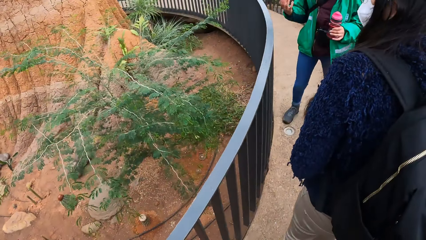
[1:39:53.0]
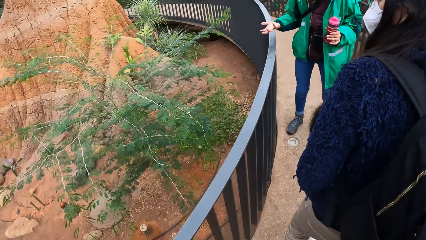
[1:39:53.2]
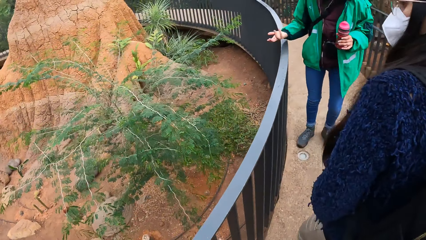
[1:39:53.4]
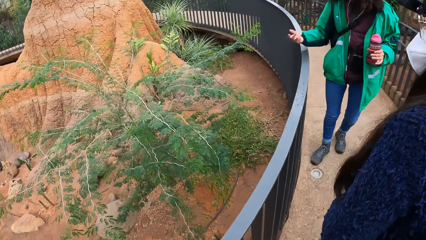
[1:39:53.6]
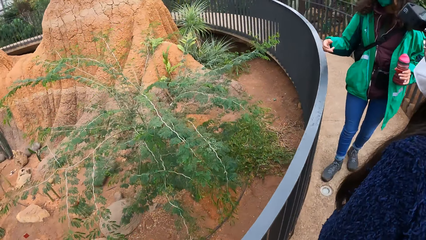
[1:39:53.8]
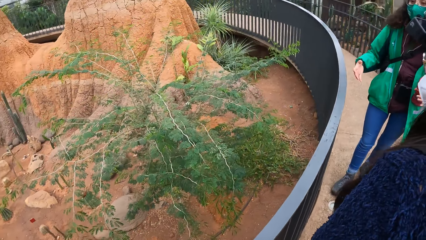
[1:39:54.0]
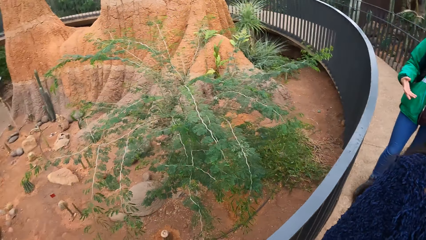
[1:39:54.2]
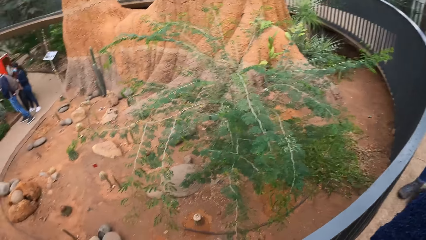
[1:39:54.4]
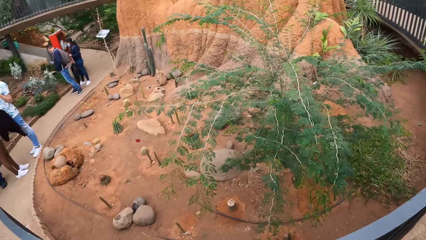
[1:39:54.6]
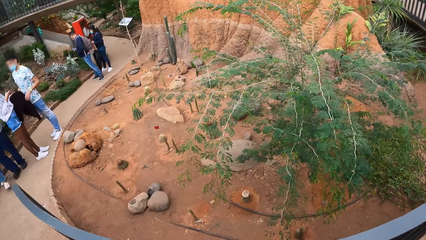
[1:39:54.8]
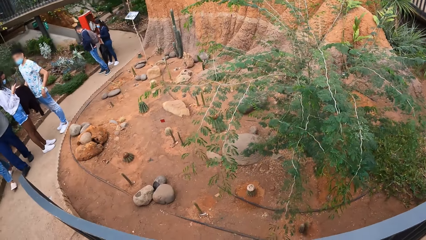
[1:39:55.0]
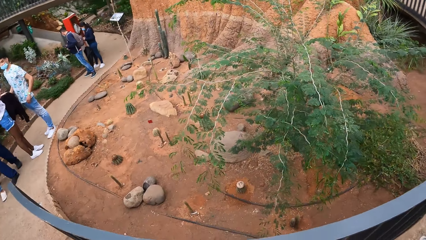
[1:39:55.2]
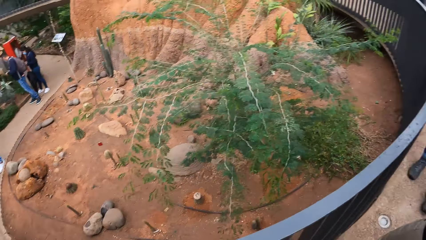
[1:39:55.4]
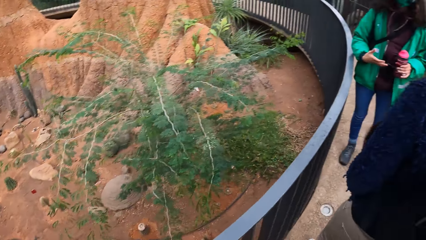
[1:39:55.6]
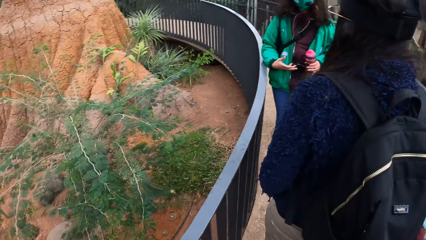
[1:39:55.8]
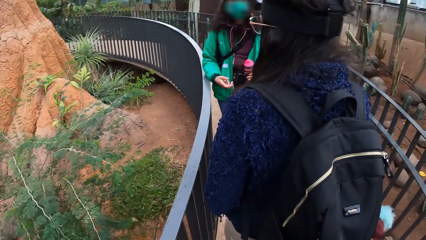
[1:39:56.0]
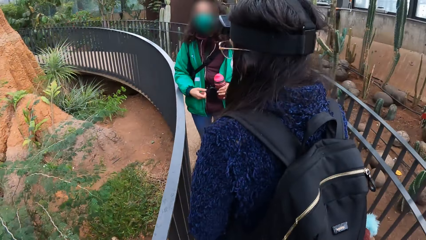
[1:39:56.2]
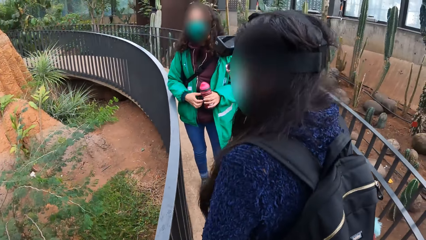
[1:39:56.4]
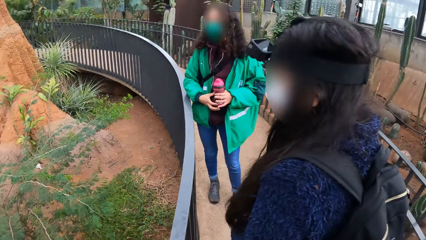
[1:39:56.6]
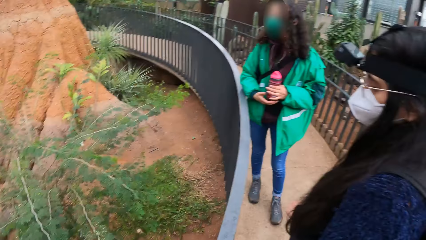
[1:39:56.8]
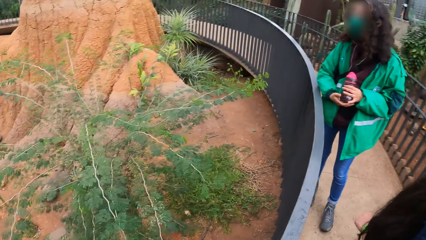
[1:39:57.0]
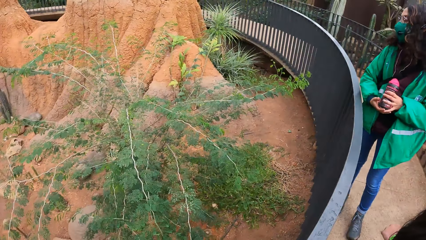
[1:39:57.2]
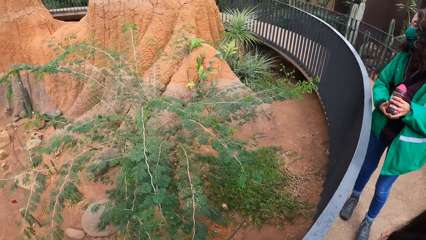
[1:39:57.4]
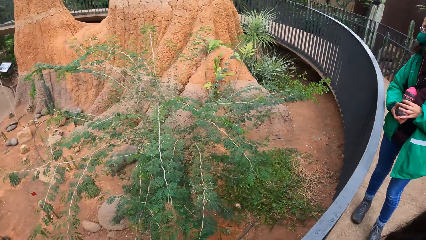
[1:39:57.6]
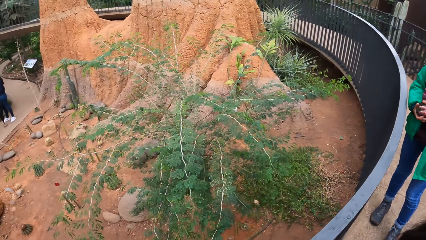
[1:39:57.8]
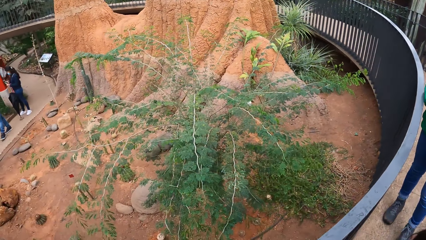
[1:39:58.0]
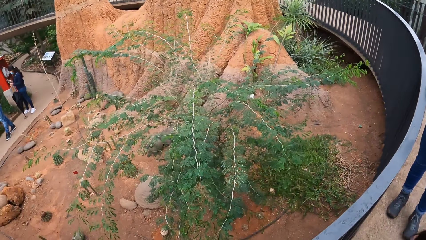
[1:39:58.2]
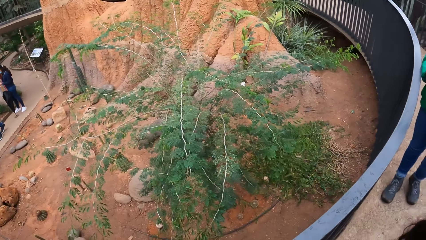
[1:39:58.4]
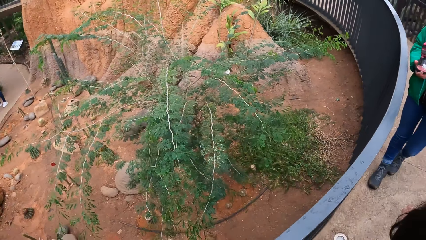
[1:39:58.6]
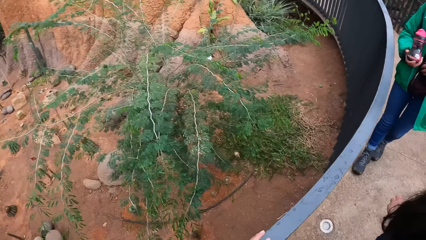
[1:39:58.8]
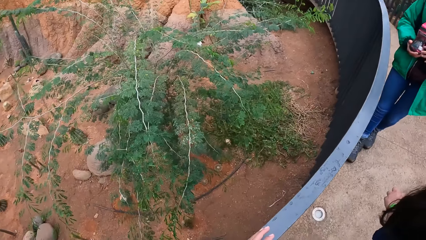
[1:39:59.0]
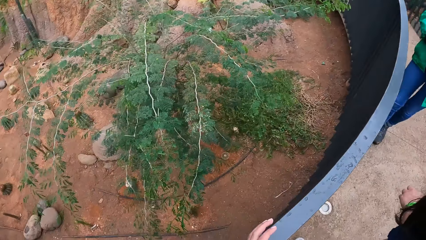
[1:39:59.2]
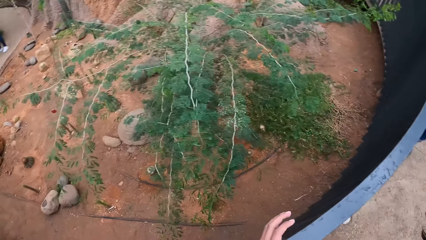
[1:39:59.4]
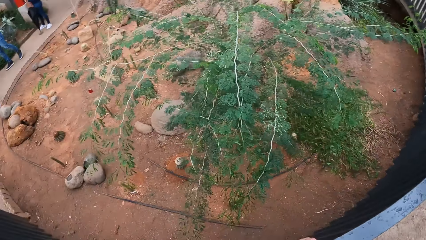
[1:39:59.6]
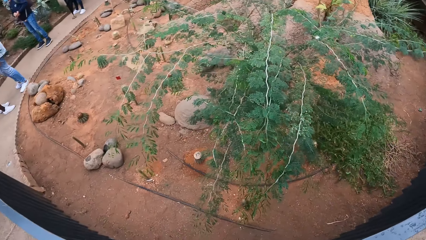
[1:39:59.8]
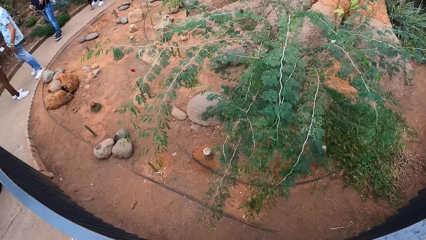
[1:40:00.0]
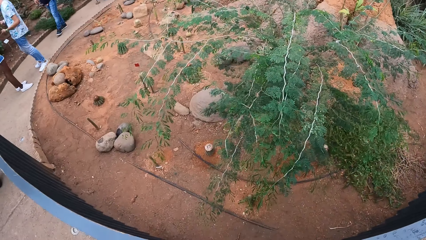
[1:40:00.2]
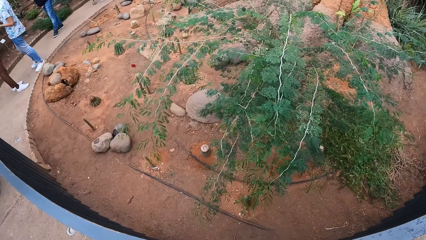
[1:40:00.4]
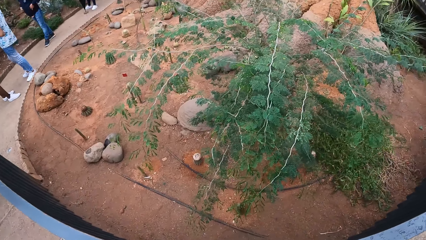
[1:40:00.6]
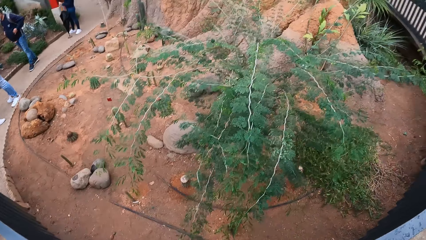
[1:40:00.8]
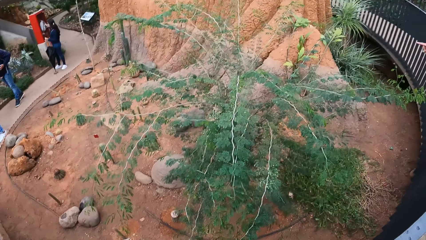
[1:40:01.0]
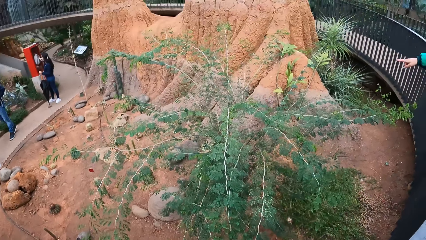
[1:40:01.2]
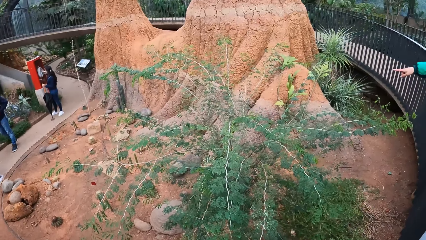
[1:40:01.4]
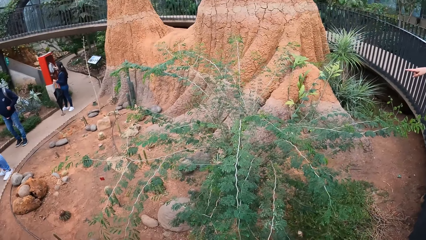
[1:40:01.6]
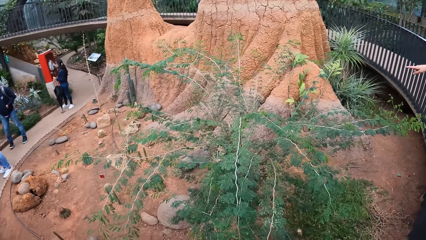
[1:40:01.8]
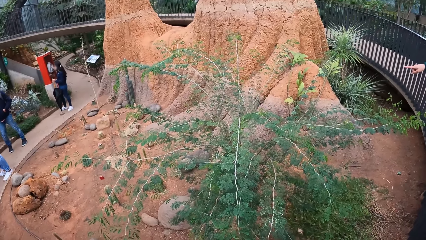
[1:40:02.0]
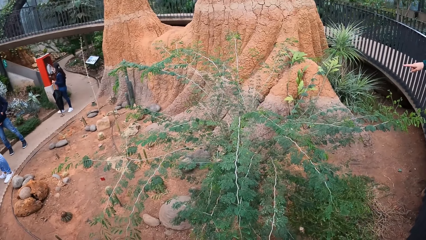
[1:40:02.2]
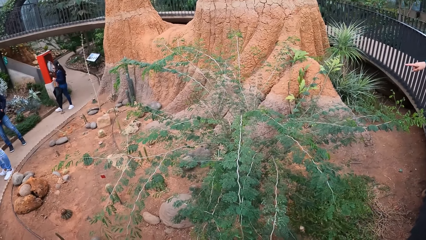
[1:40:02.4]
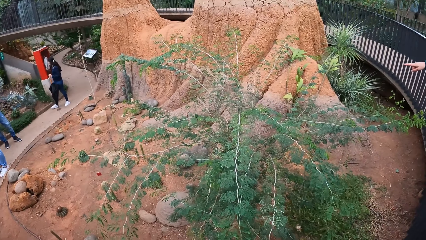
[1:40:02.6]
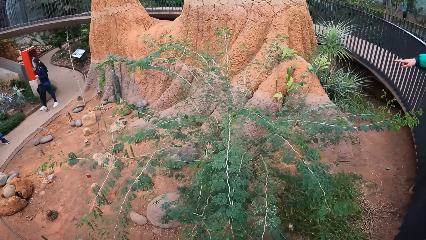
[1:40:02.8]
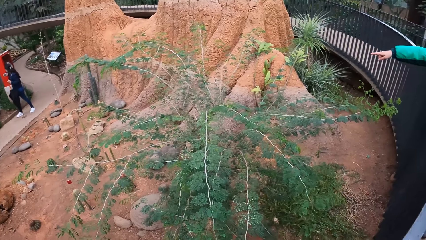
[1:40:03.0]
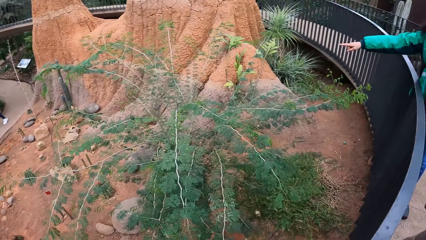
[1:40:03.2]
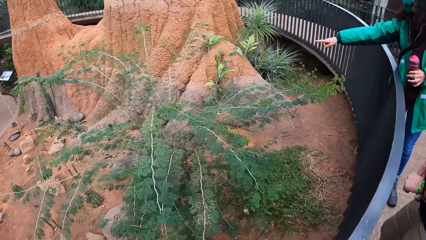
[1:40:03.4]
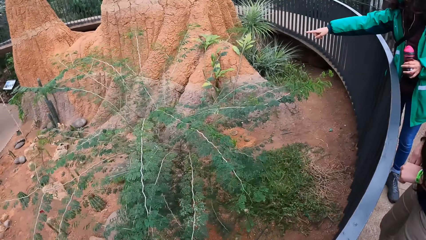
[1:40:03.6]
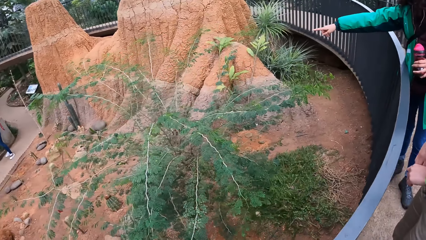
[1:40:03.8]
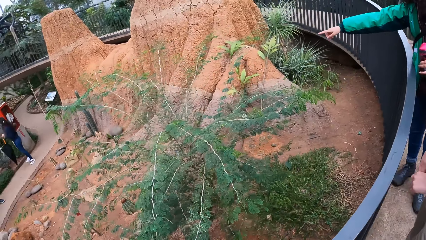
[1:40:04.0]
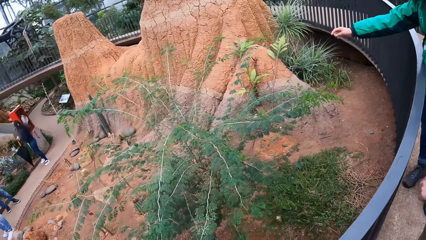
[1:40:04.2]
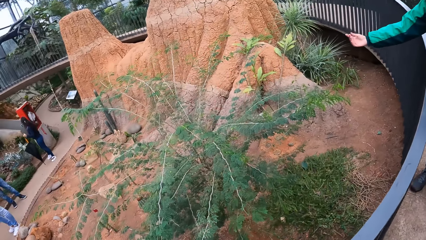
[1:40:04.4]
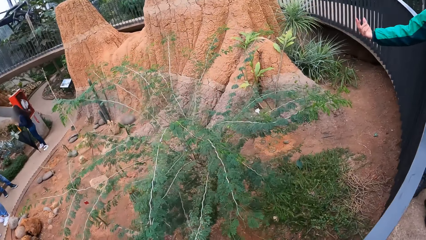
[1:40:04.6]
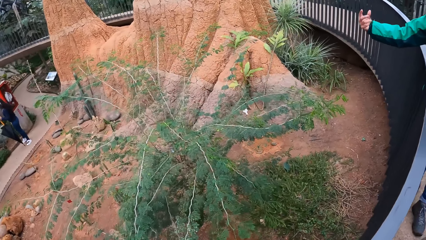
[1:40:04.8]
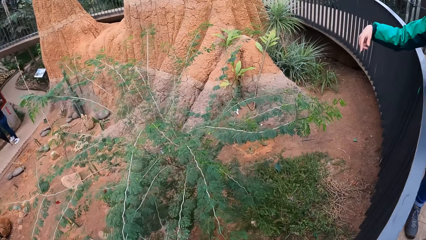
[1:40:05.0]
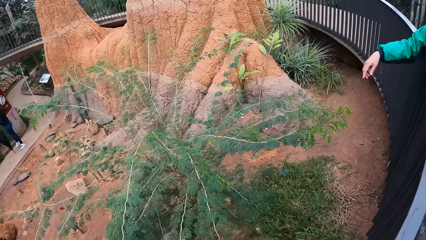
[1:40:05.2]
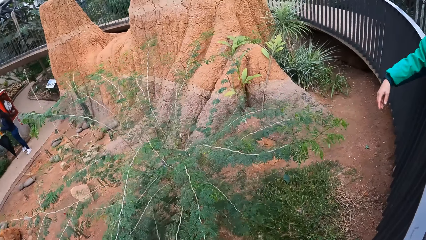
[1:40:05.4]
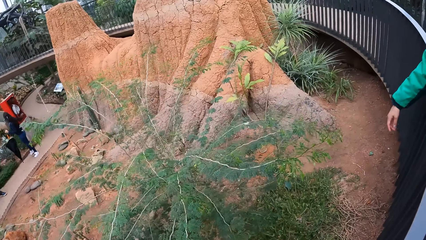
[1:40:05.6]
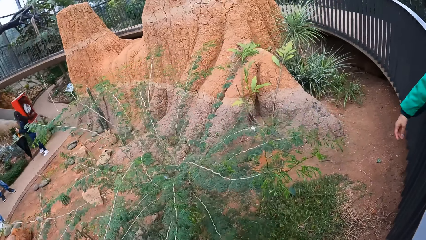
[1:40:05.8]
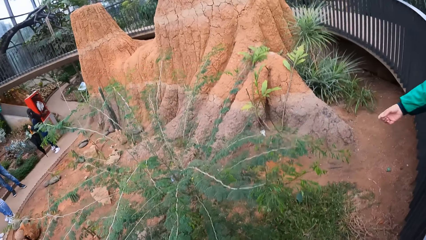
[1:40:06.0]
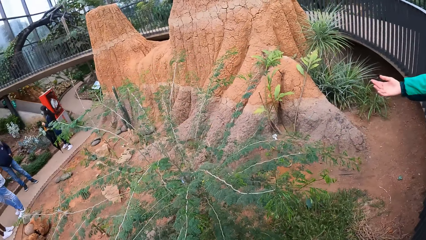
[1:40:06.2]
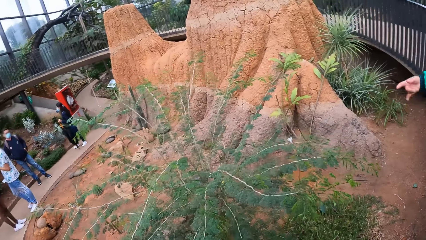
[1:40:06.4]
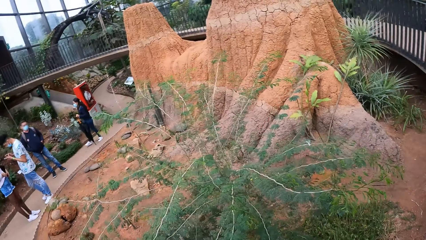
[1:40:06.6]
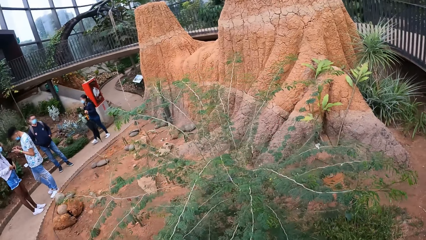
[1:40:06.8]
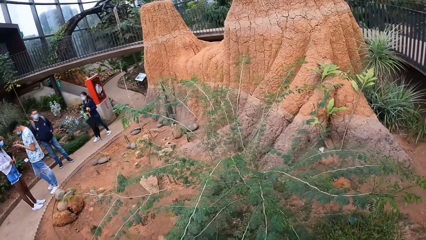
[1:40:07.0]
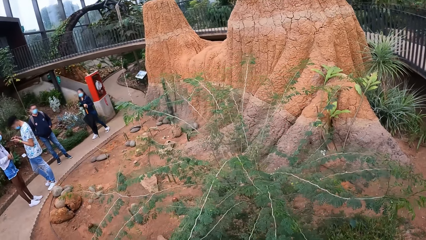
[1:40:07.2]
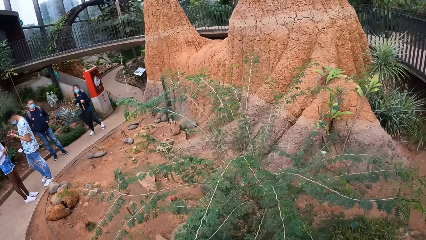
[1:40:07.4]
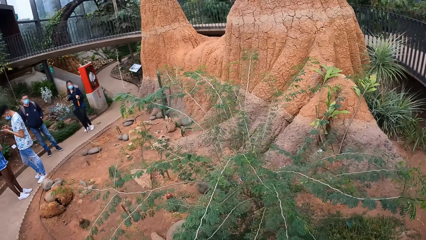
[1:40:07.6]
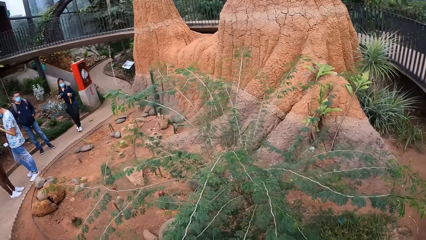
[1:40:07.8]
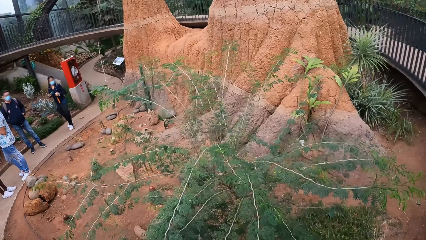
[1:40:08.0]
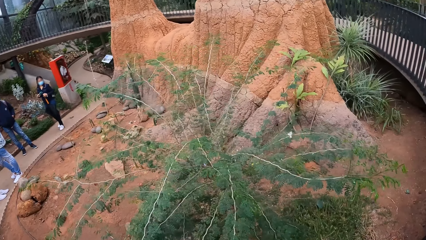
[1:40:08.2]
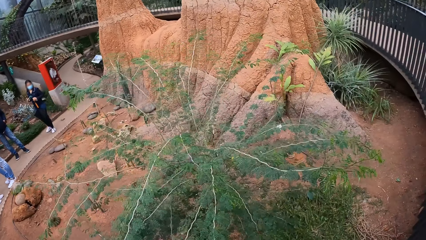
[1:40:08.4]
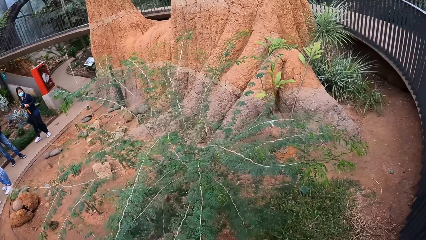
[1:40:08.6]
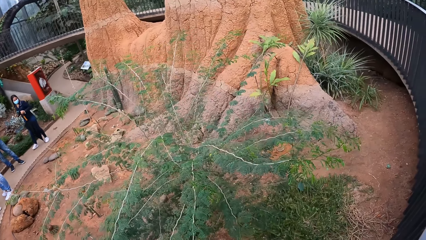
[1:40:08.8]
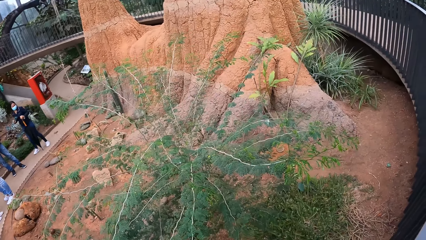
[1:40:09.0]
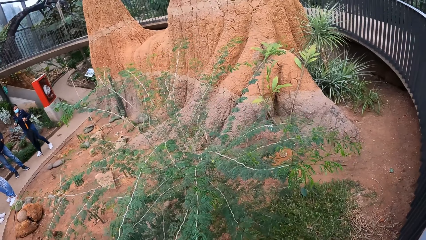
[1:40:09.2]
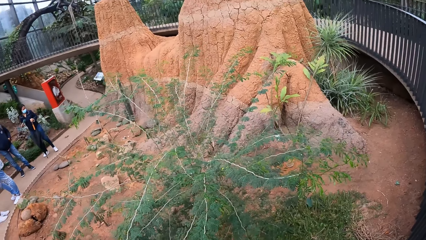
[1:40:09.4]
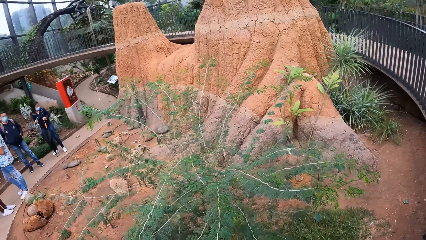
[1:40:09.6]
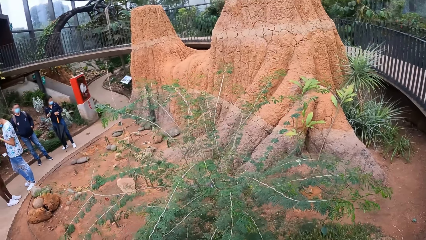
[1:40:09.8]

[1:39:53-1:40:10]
The instructor waves her right hand. The camera wearer looks around. The instructor talks to the camera wearer, holds the bottle in both hands and points her right hand to a plant.
